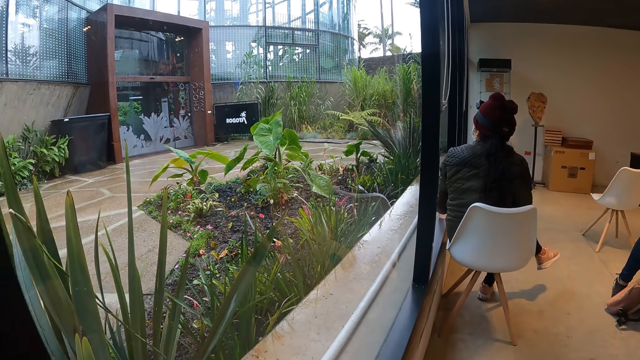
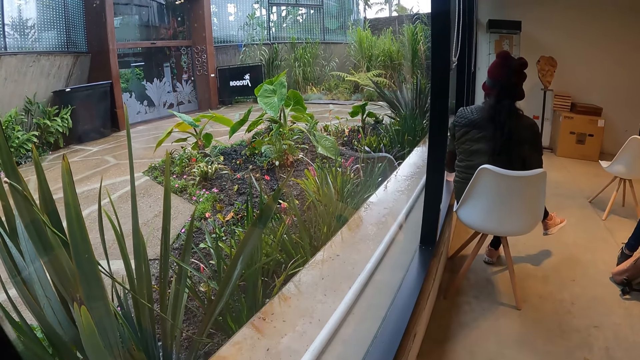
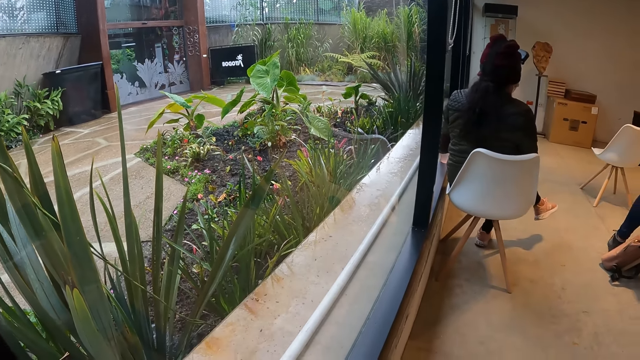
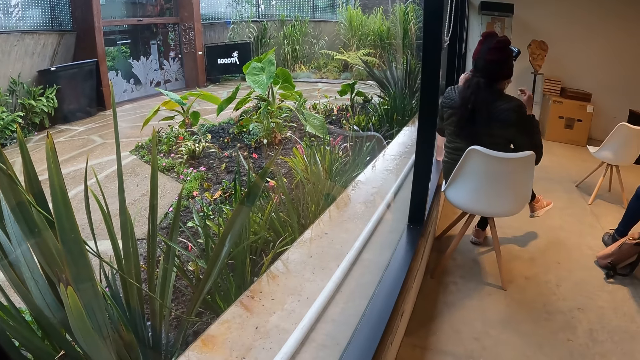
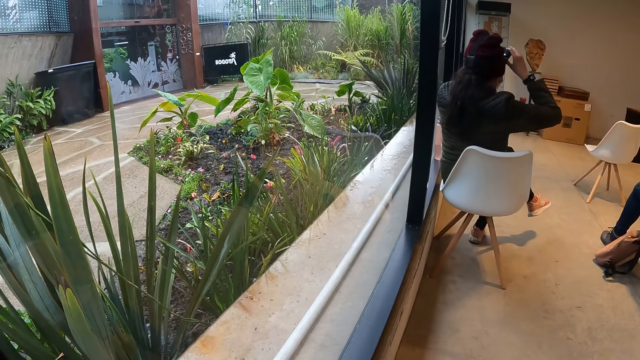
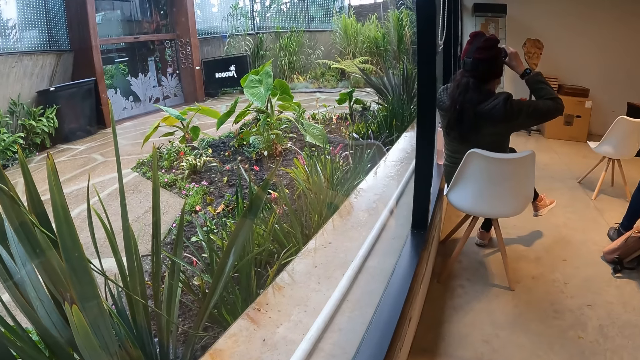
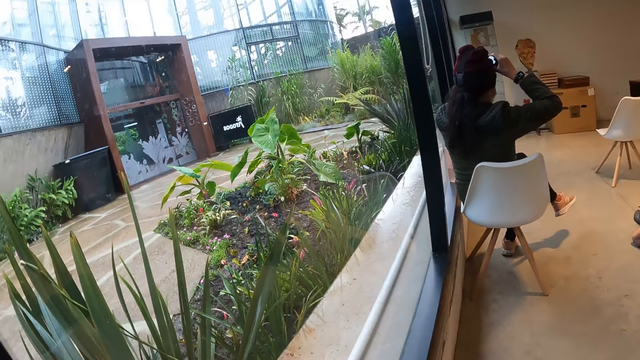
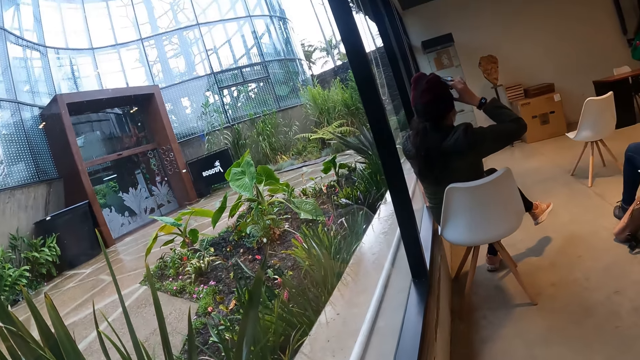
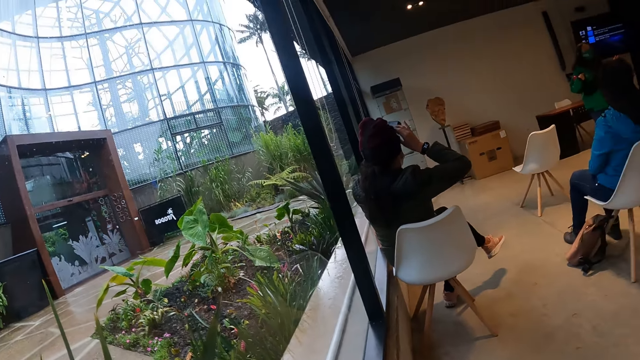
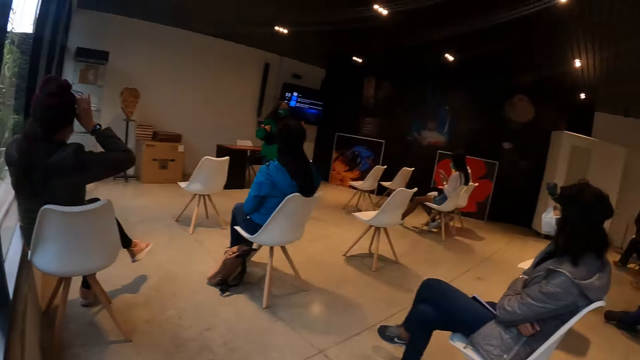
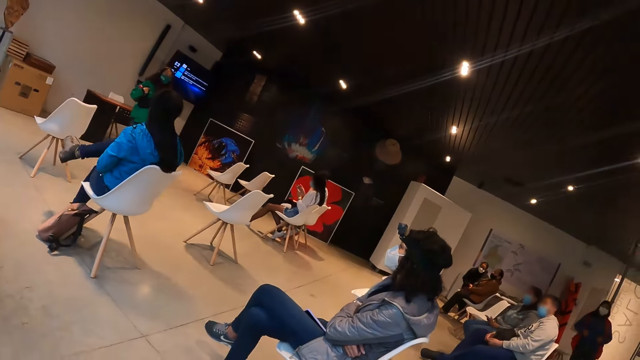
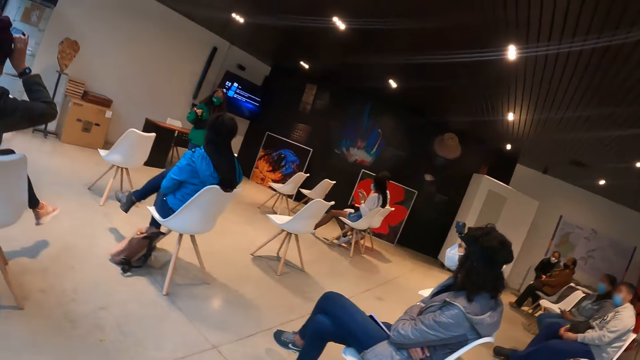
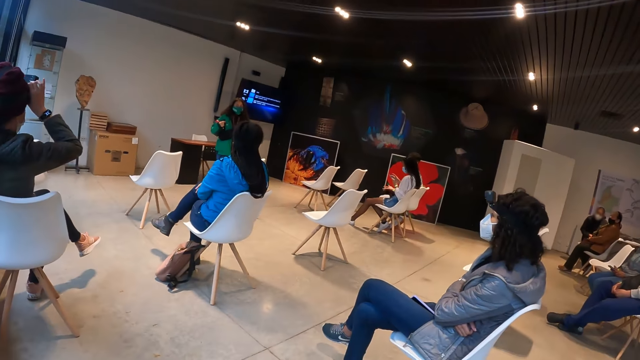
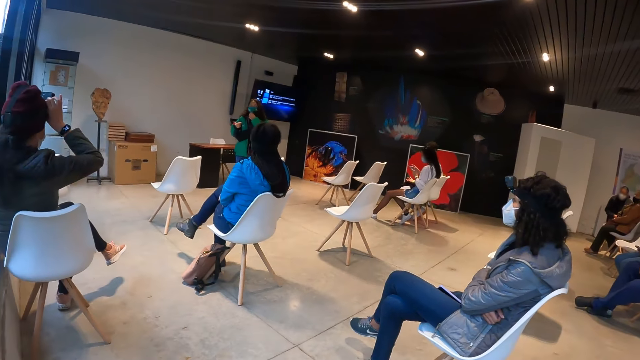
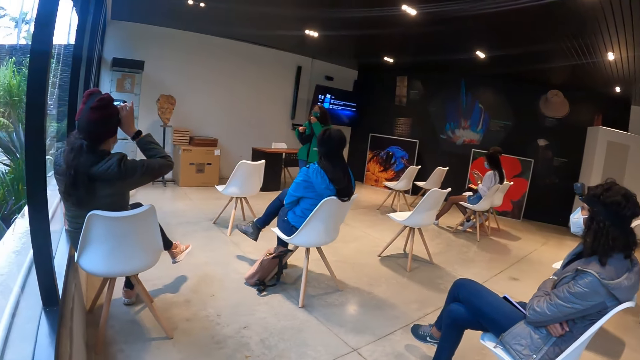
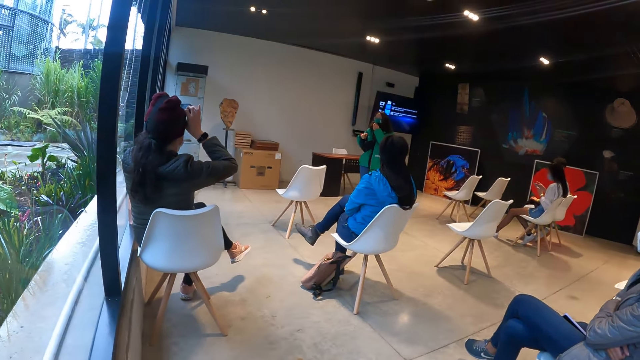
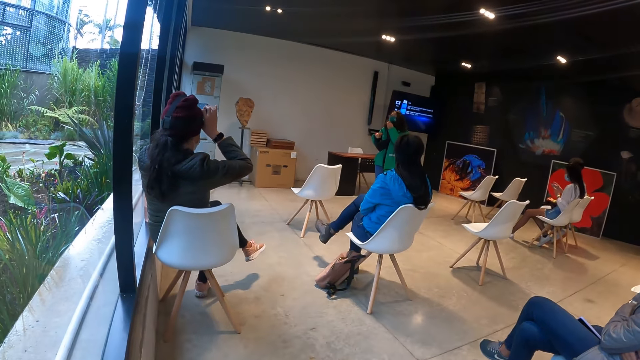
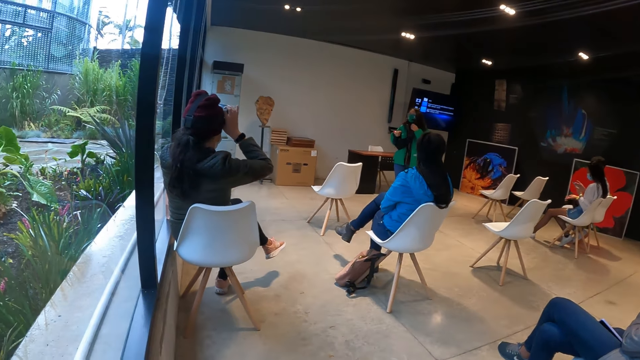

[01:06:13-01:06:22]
A woman adjusts the camera. The camera wearer looks at the other woman.

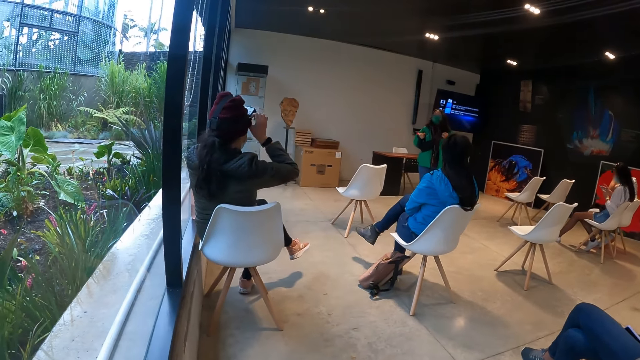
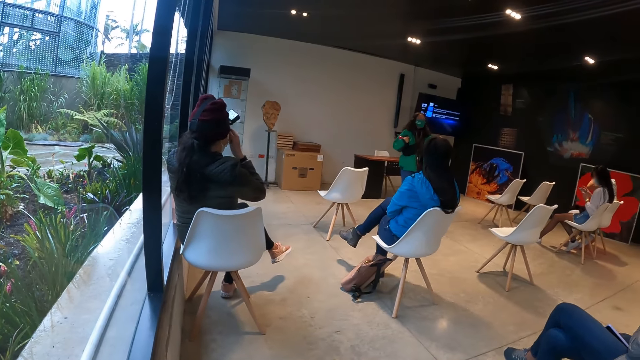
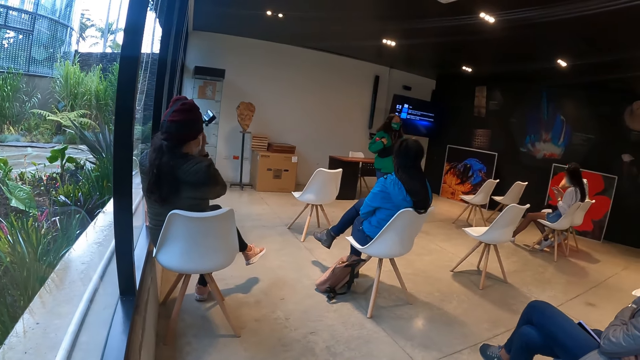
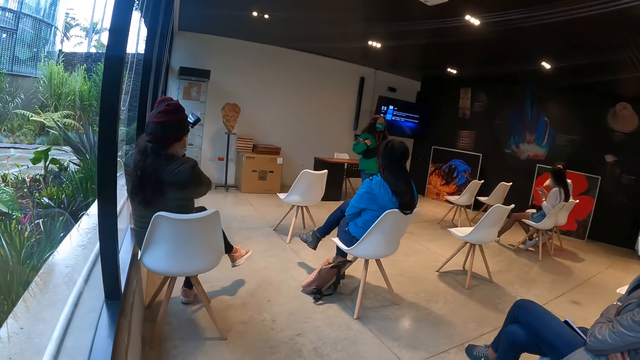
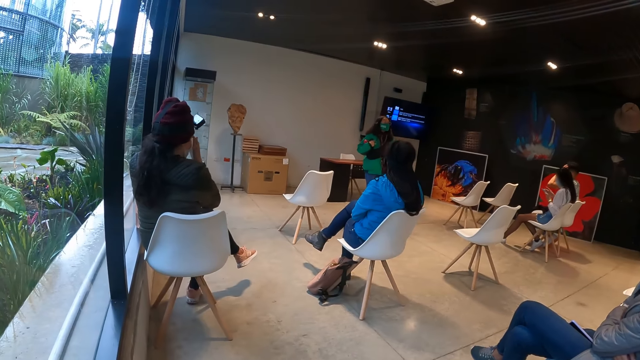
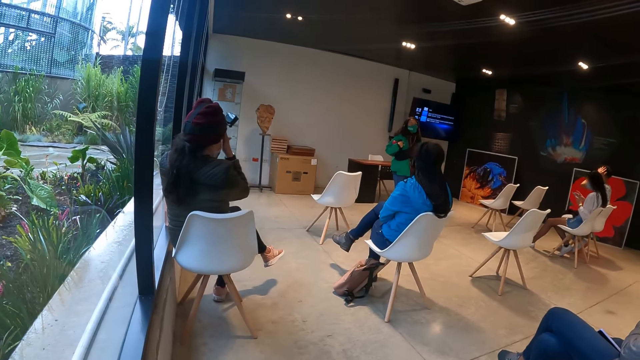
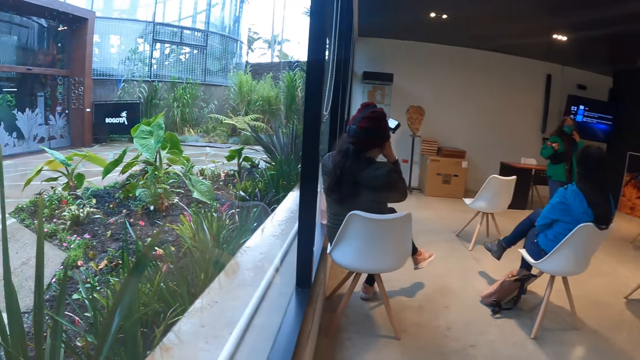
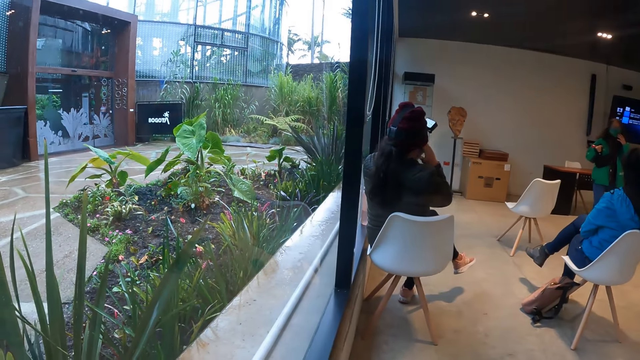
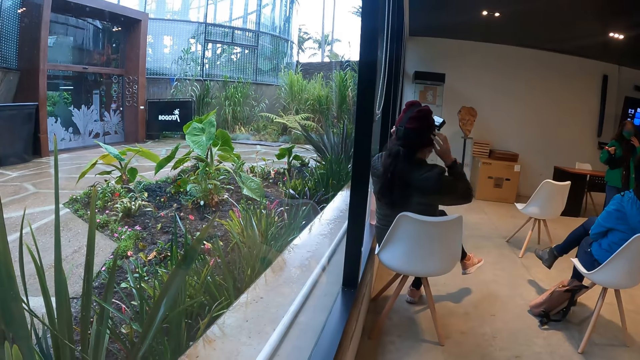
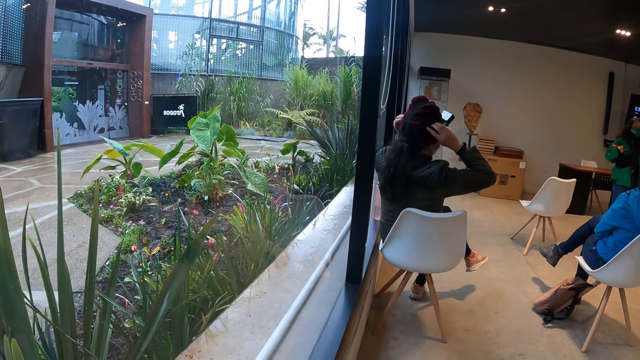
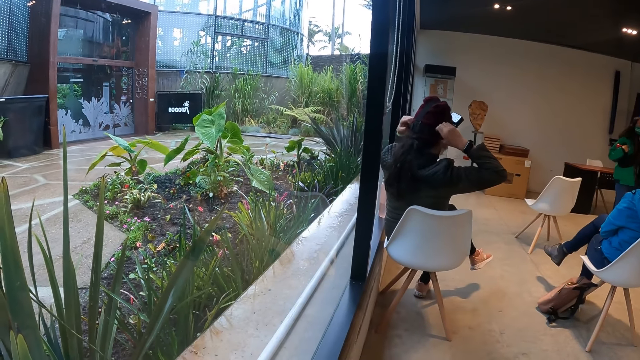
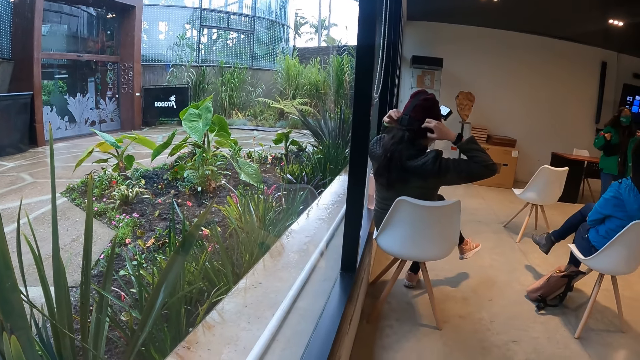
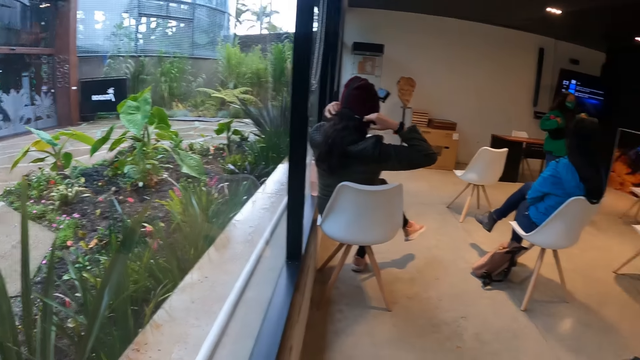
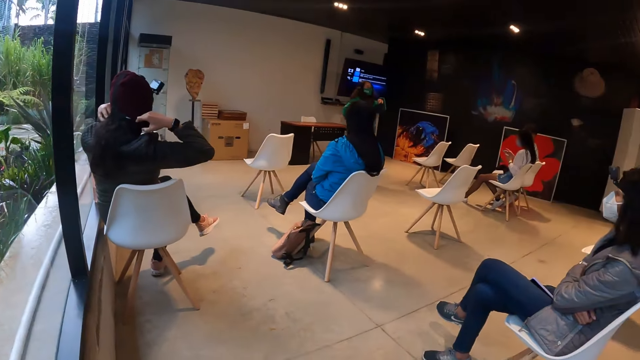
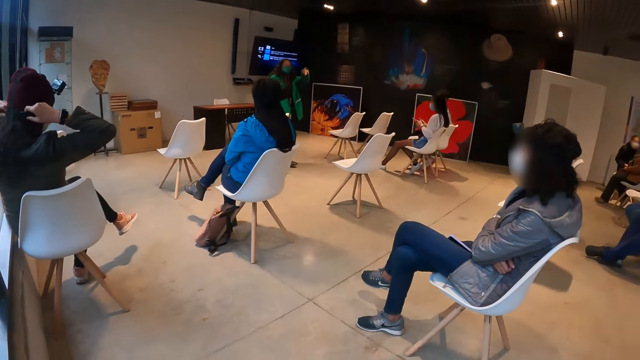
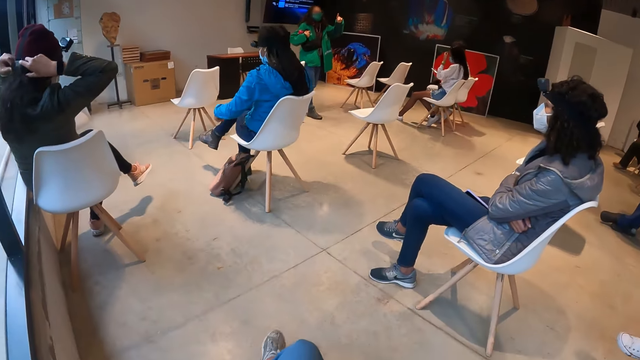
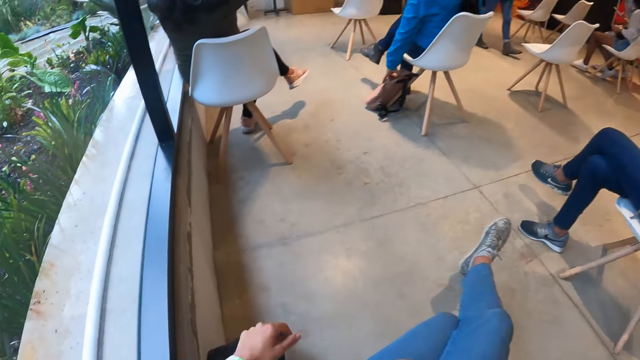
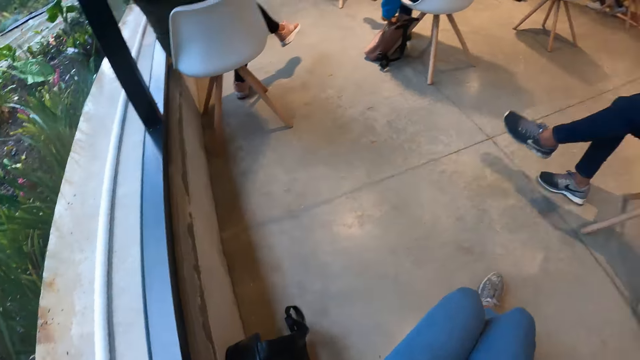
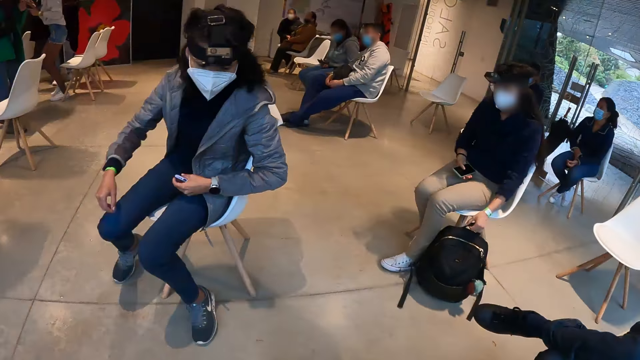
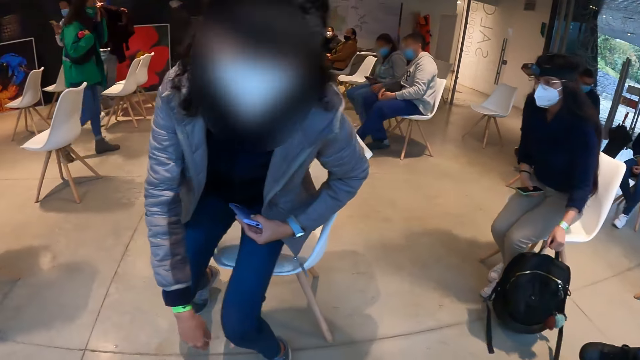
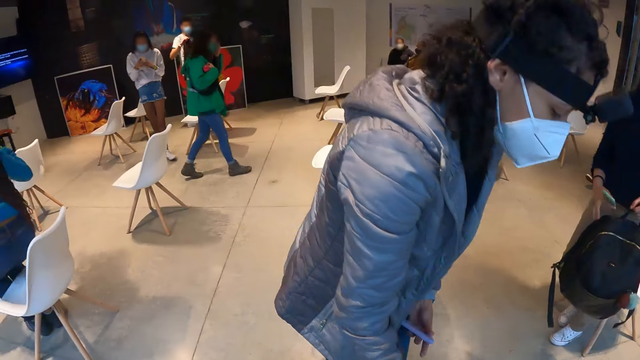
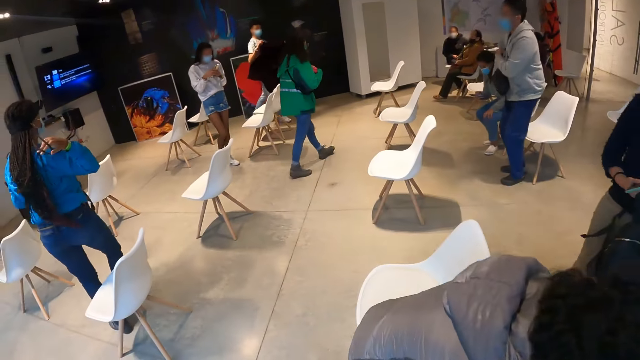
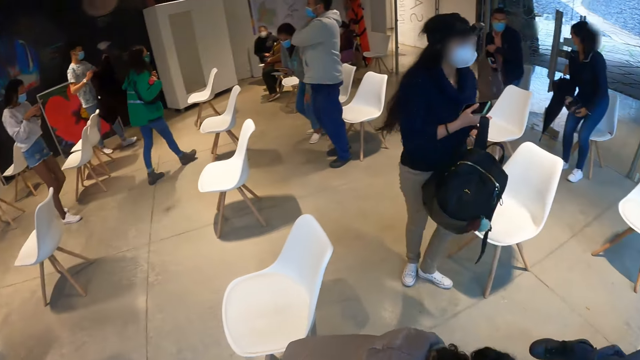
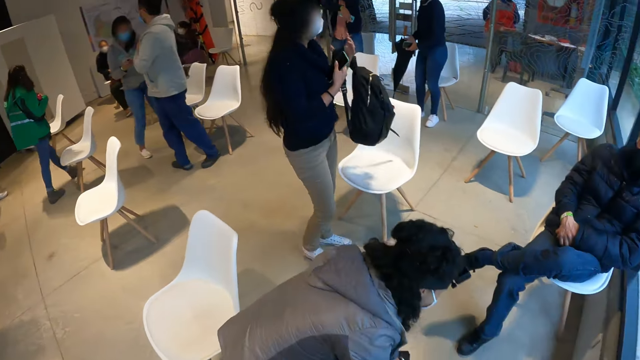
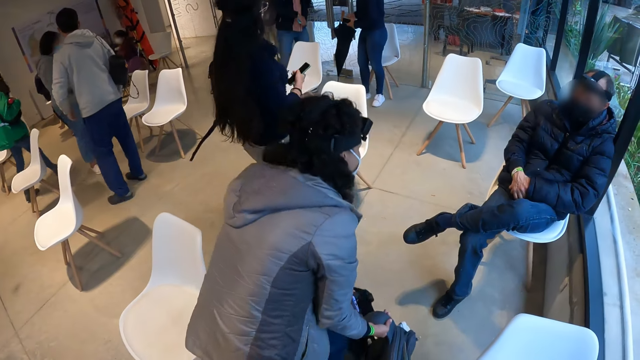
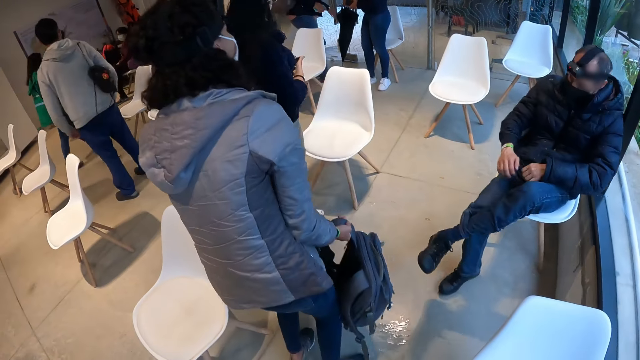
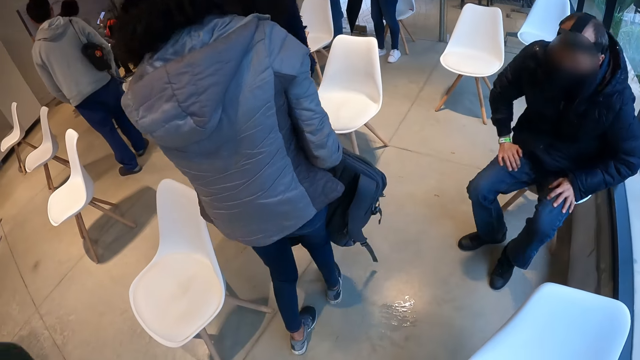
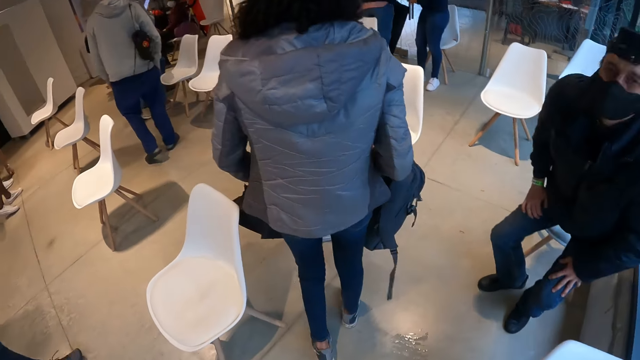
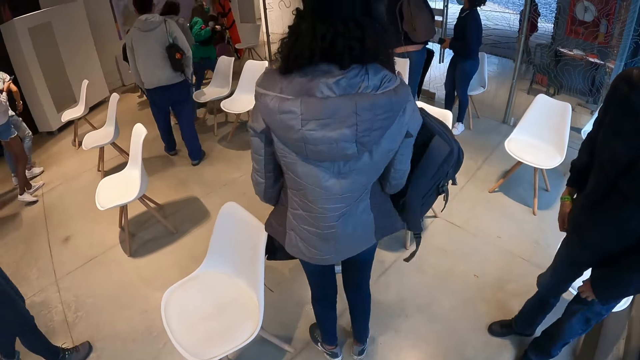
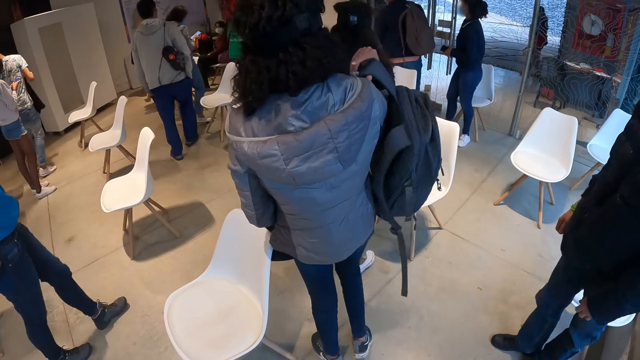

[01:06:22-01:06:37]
A woman interacts with the members in the room with gestures. Another woman adjusts the camera. The camera wearer stands up with everyone in the room. A third woman carries the backpacks. A man stands up.
